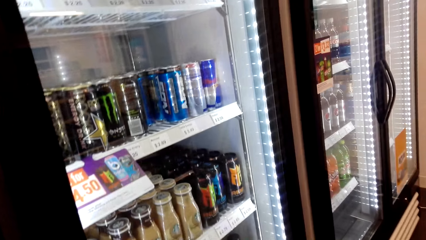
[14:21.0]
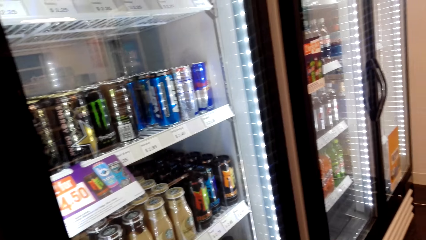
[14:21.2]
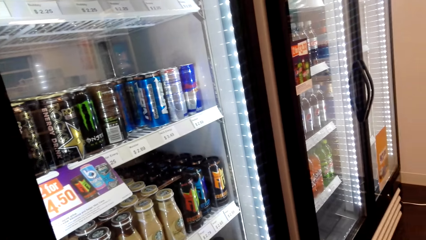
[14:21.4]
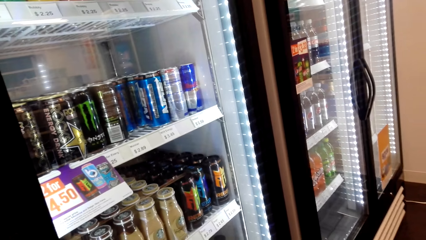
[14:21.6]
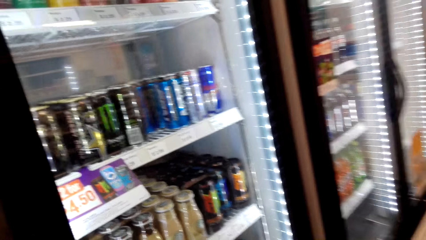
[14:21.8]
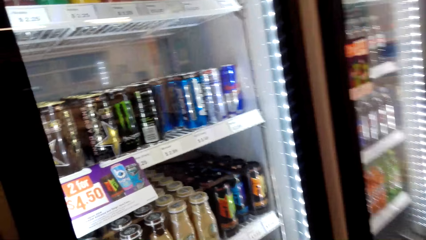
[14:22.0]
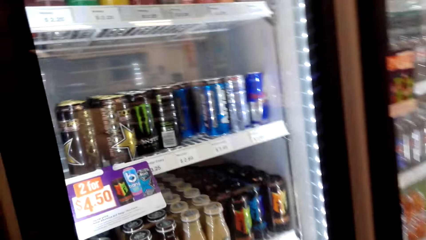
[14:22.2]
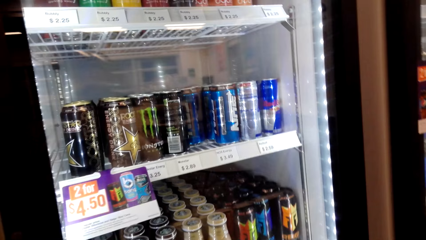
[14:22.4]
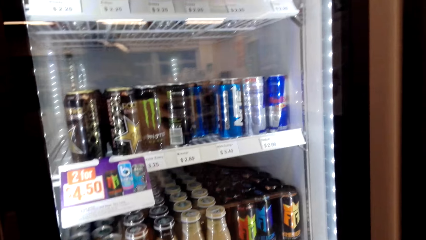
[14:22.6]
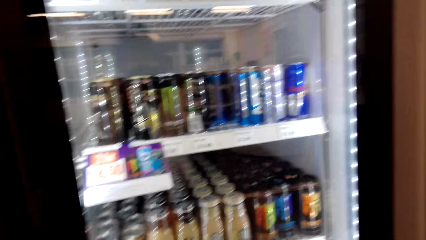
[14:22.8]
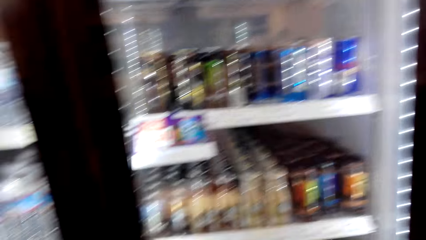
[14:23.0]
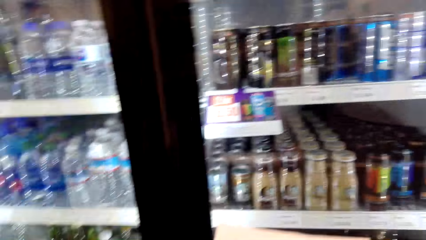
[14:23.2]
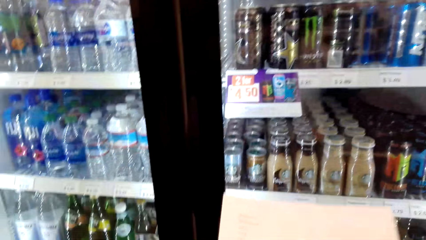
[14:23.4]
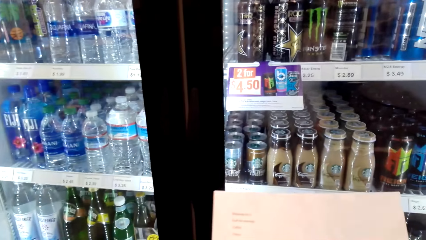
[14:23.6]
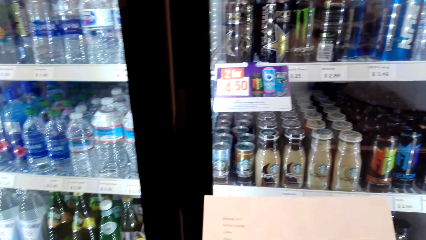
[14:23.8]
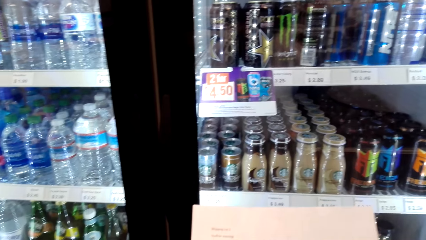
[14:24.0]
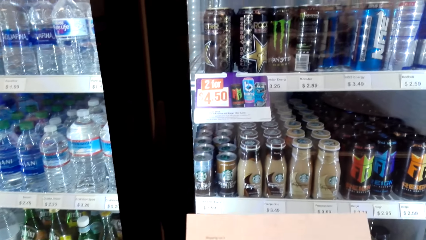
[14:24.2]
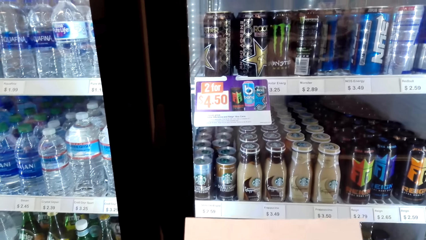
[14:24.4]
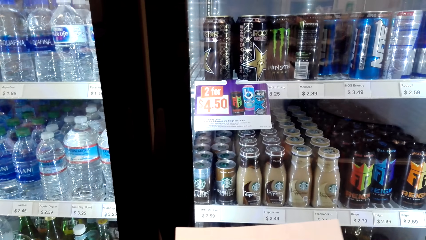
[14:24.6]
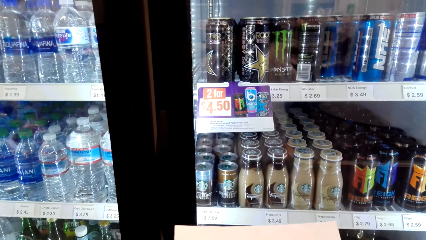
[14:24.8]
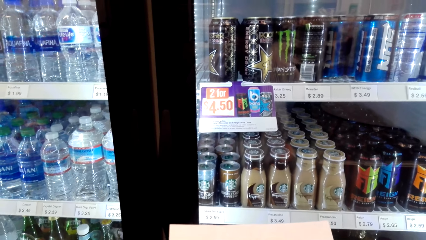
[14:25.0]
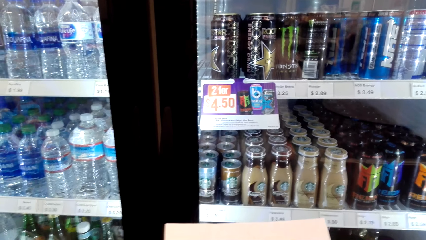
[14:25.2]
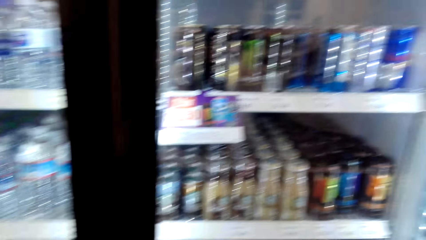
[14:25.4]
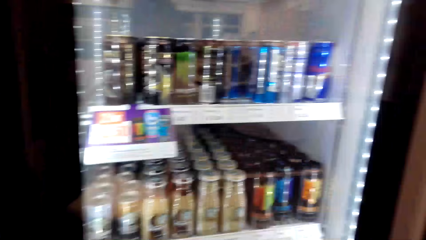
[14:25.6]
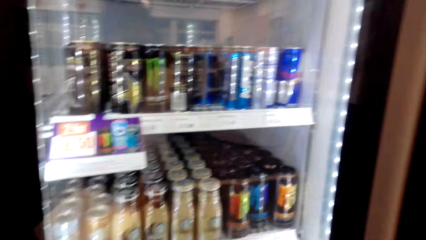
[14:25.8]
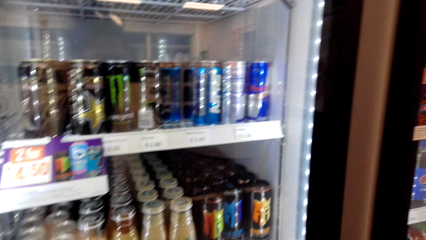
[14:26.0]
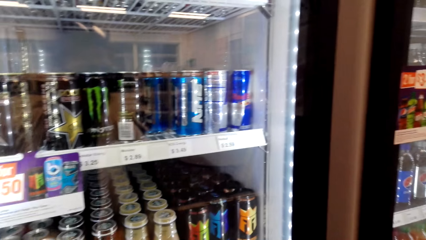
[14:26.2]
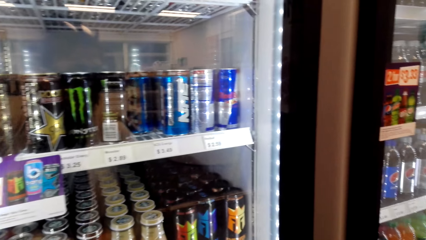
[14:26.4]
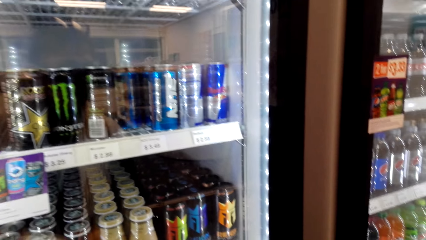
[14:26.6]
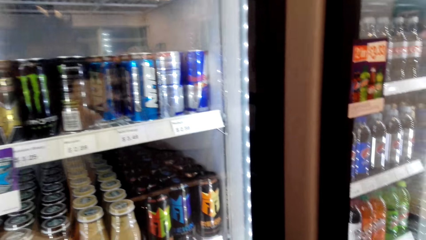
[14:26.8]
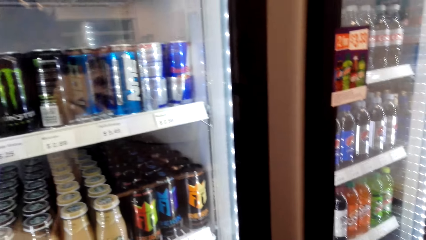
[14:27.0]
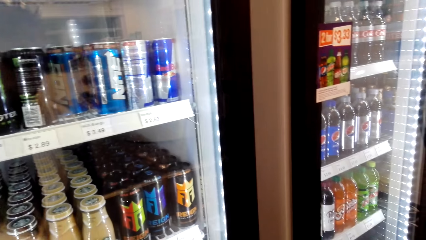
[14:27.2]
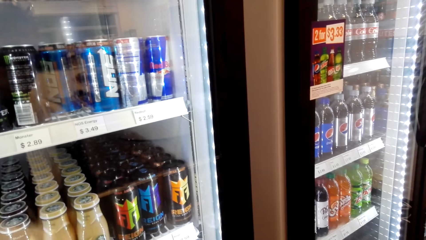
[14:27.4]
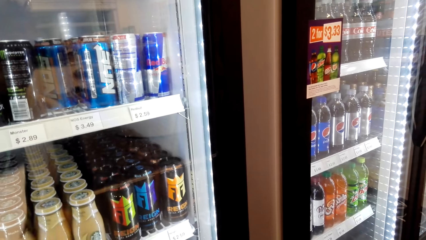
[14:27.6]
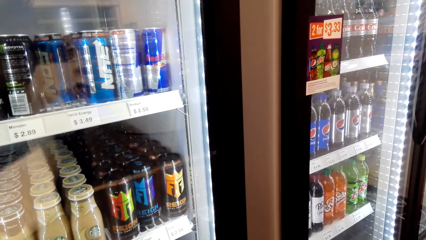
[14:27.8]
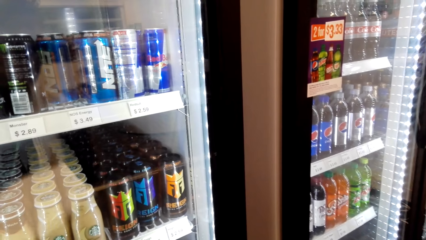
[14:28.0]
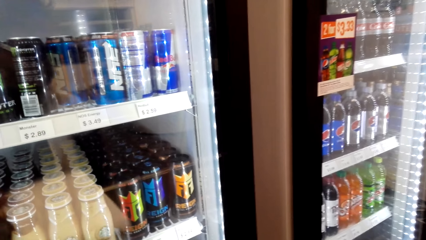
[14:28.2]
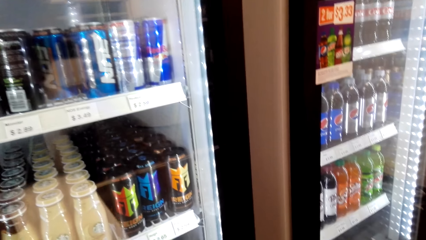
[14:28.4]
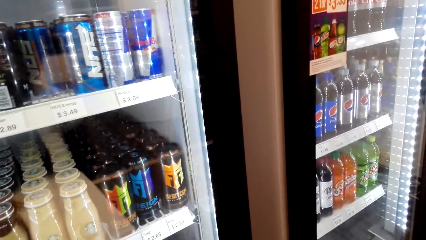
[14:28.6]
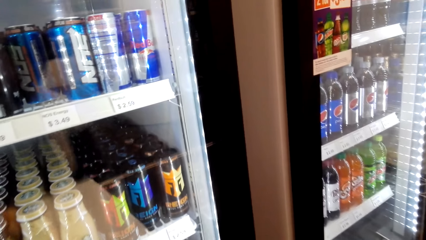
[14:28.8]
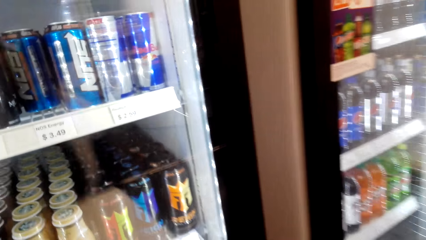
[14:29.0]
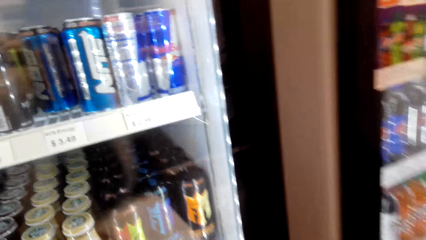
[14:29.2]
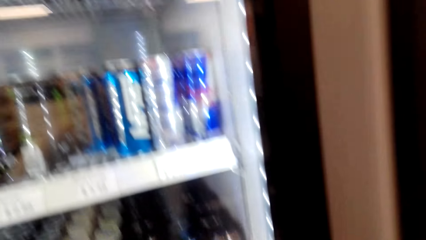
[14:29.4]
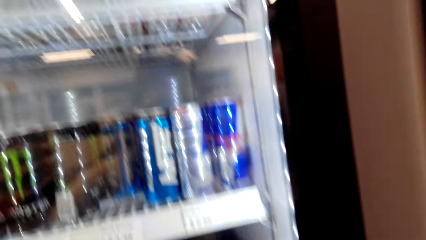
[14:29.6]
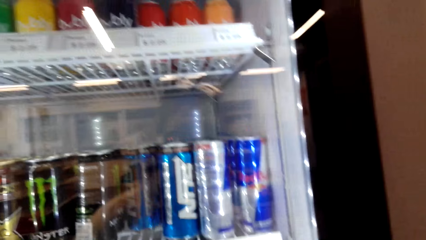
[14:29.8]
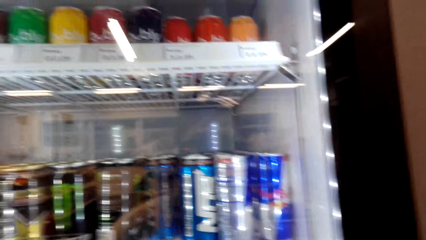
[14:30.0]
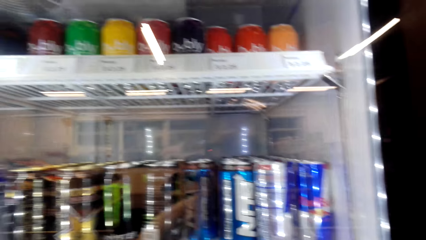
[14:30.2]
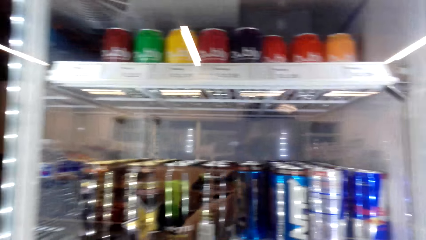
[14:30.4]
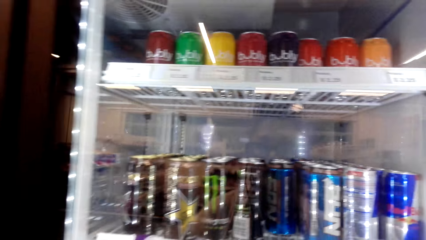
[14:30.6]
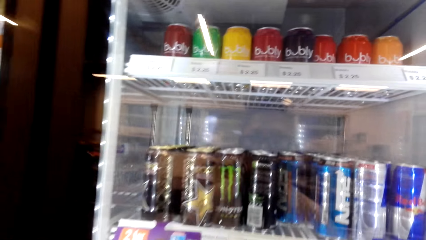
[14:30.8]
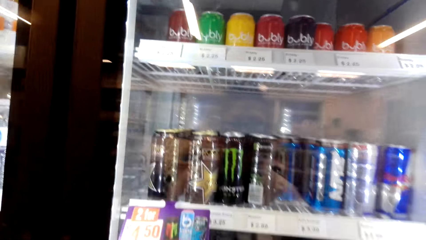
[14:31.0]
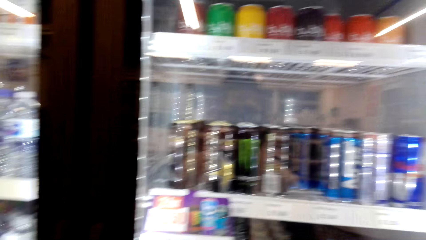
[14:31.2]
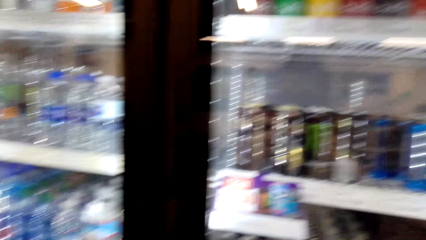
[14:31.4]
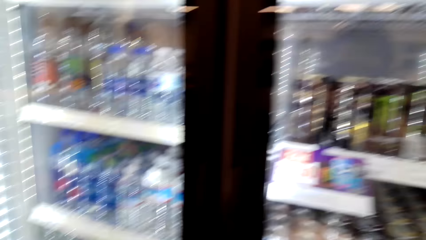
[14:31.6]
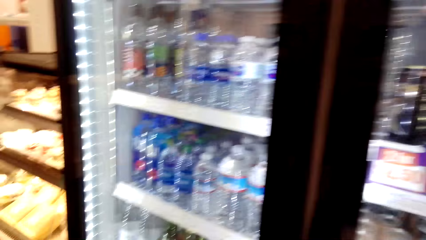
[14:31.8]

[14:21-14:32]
The camera wearer reads the shopping list. They look around the supermarket.

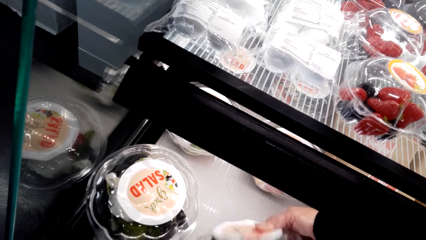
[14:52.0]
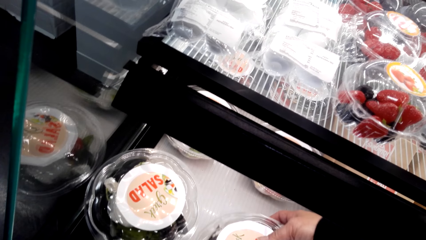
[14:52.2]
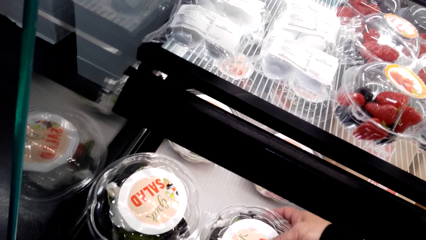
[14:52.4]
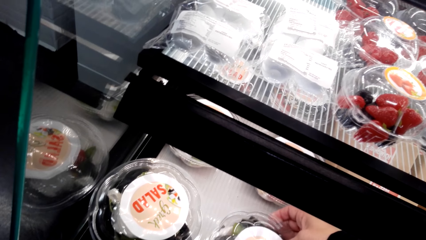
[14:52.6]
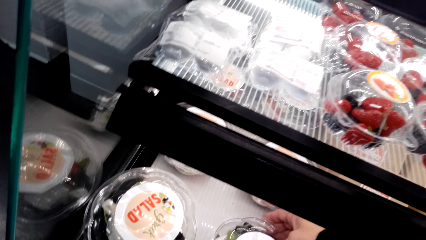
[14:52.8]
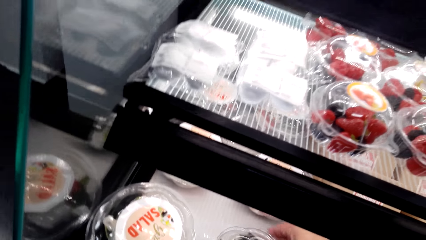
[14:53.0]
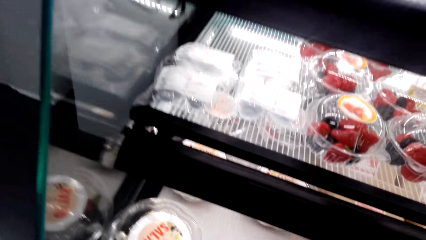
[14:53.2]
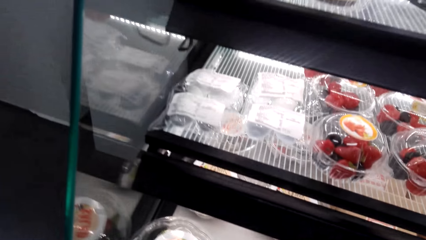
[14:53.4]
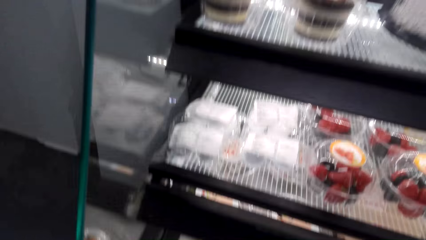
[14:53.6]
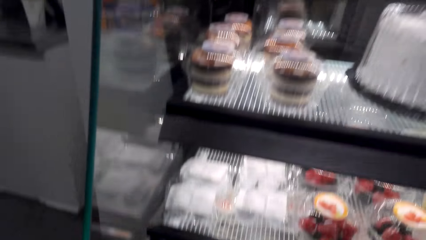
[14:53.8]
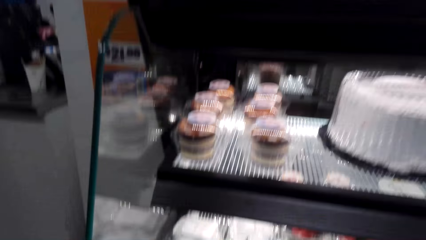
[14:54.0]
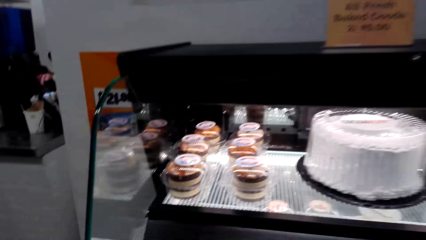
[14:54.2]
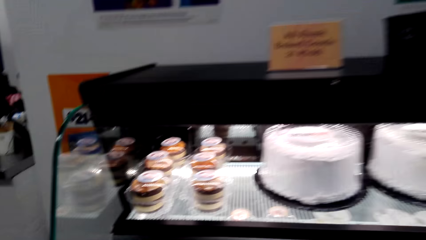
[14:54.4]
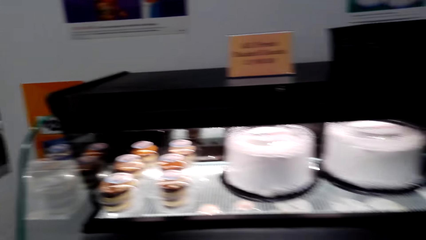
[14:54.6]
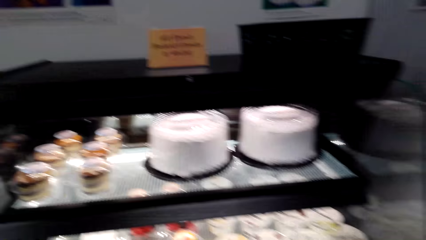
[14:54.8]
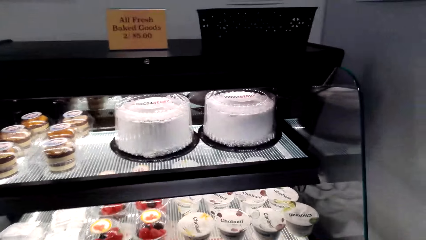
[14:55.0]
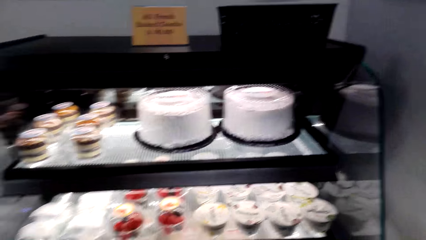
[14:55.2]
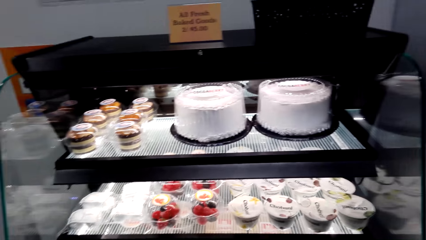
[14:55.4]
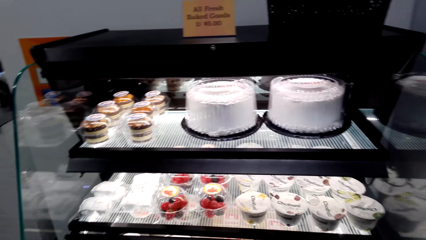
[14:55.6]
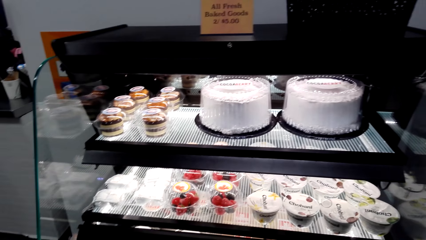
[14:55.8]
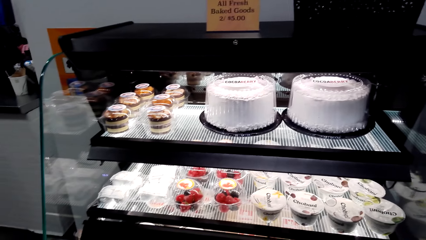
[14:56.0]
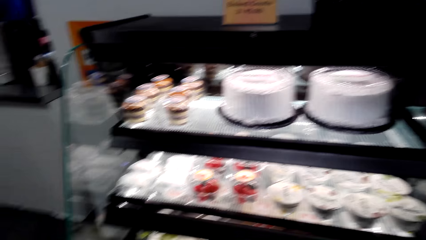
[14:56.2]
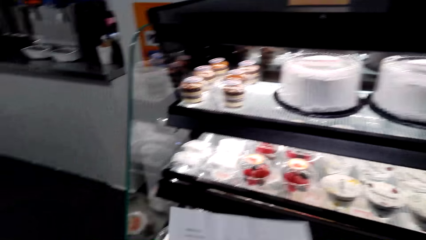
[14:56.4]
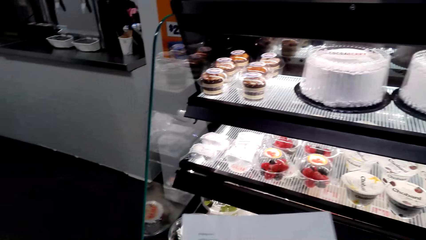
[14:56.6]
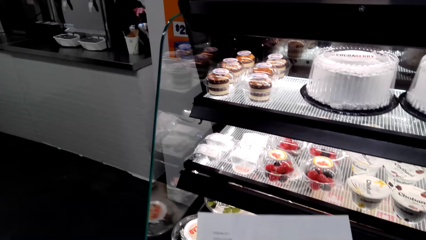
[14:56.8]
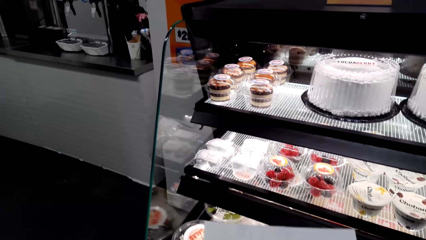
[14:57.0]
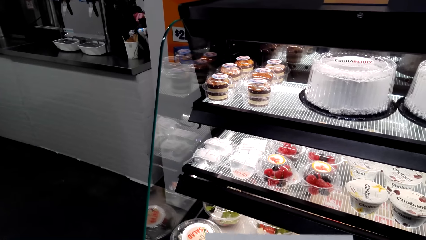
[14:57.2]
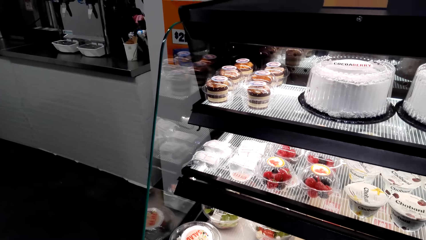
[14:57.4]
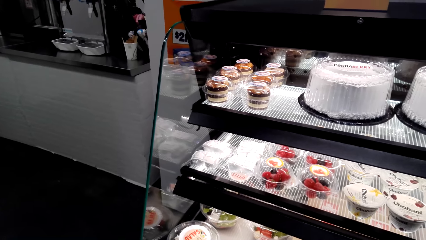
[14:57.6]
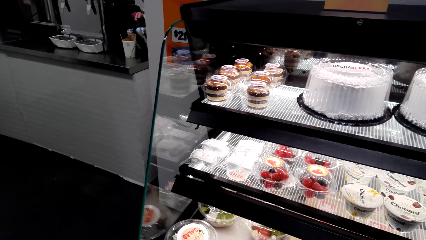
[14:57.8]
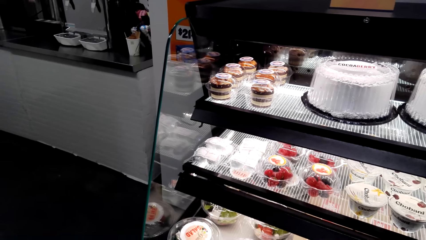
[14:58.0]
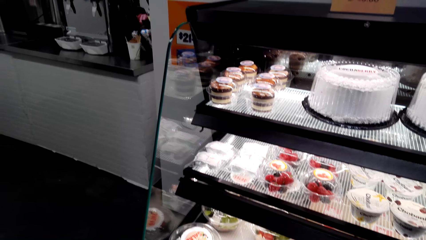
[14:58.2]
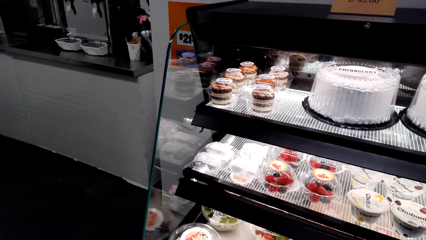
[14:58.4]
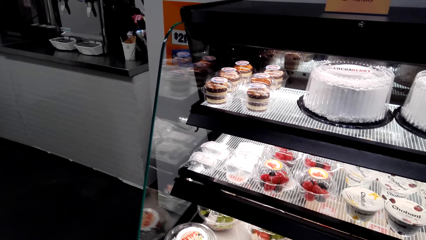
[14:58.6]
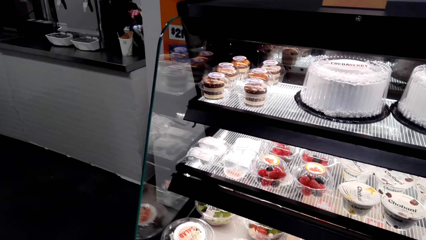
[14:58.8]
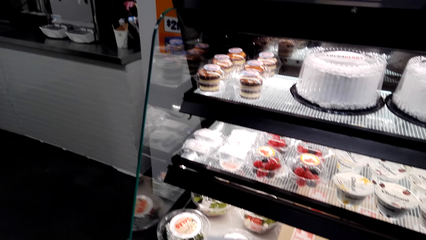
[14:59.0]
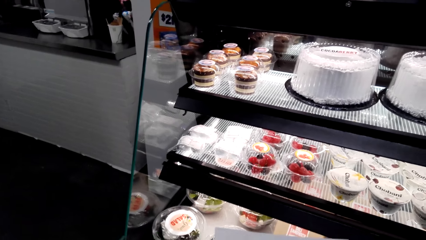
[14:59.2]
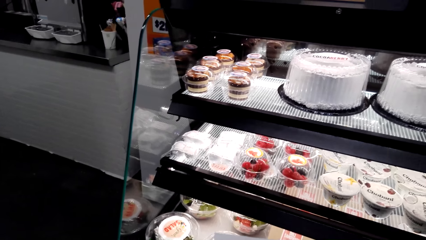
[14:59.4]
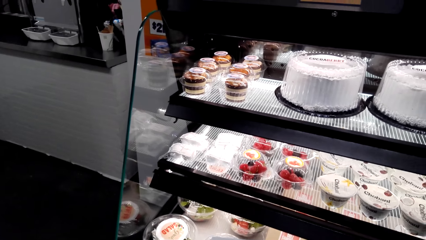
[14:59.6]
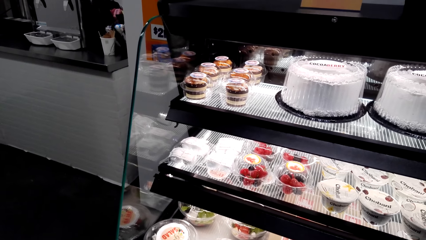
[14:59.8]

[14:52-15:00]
The camera wearer lifts a can of salad. They look at the paper. They look around the supermarket.
